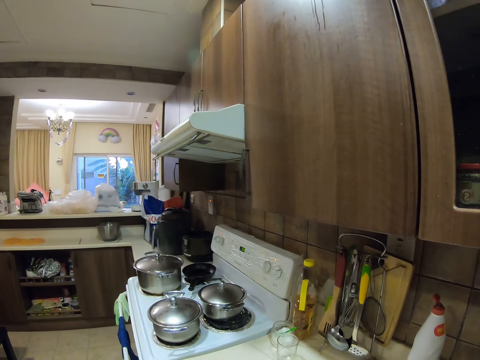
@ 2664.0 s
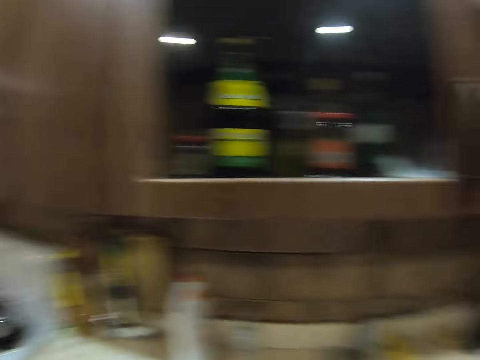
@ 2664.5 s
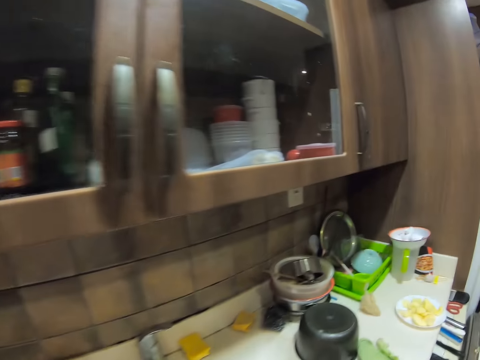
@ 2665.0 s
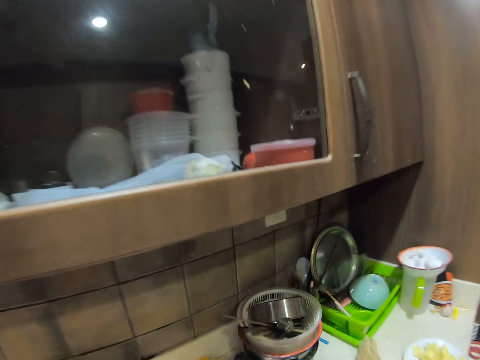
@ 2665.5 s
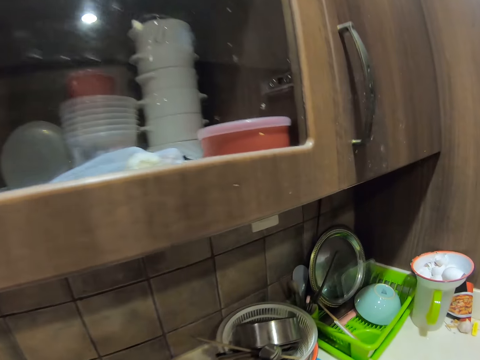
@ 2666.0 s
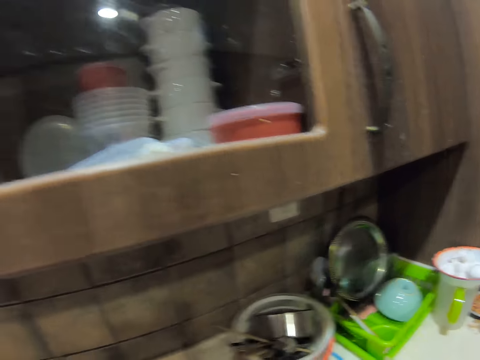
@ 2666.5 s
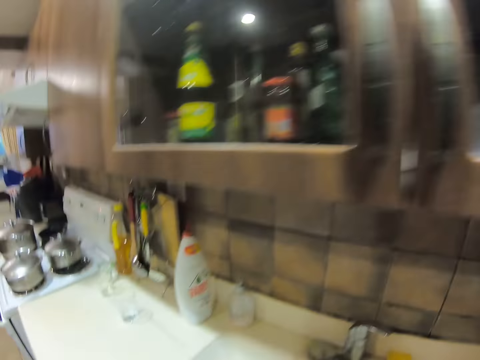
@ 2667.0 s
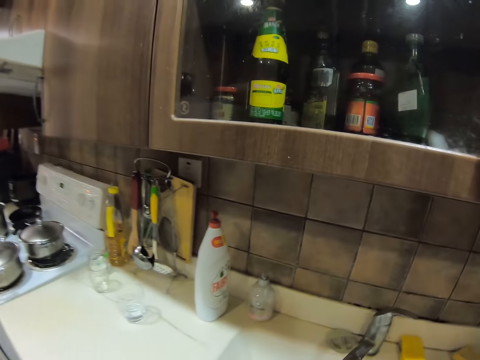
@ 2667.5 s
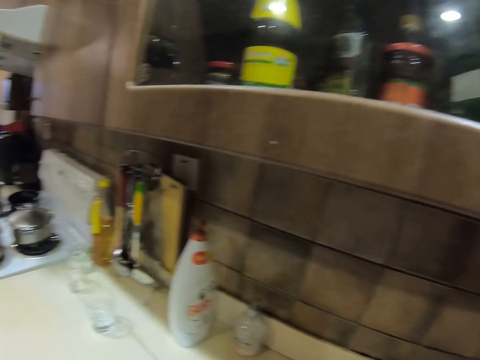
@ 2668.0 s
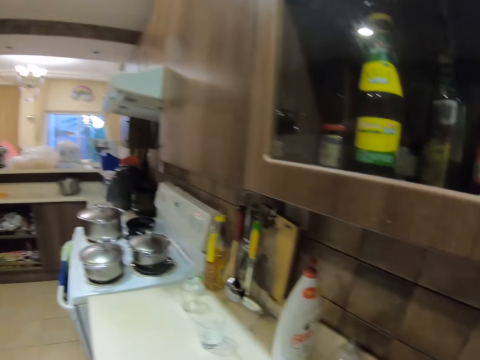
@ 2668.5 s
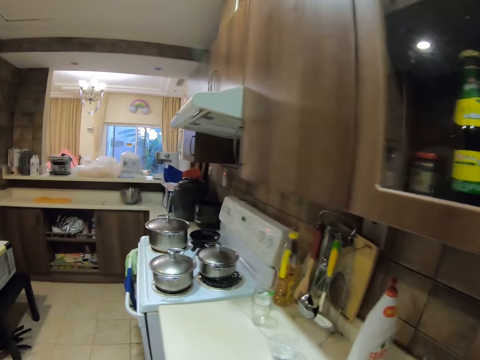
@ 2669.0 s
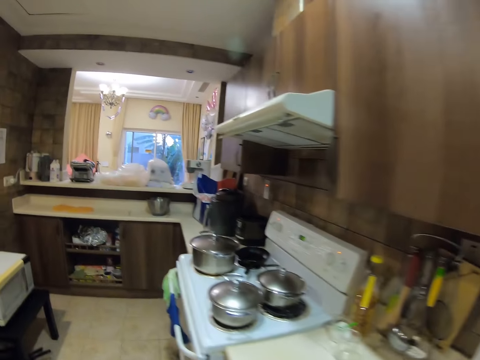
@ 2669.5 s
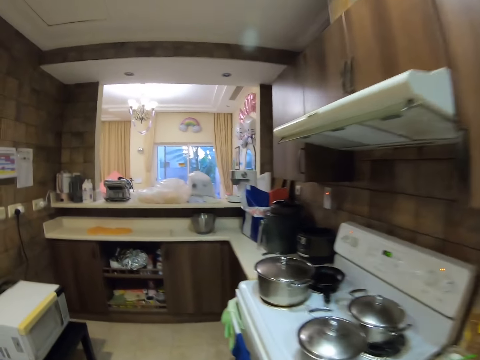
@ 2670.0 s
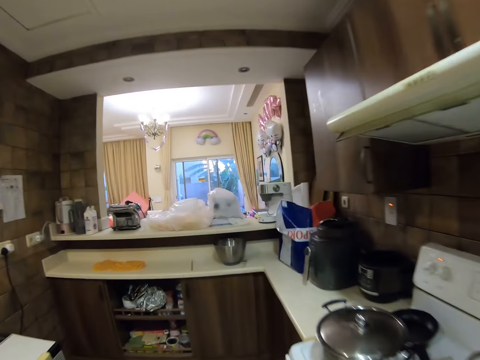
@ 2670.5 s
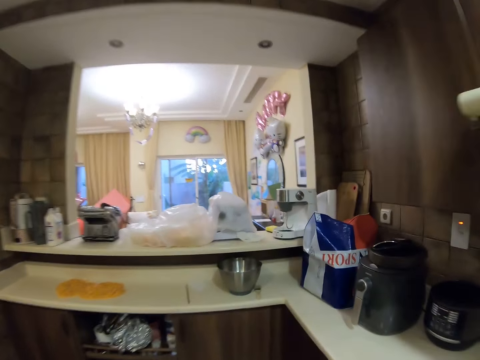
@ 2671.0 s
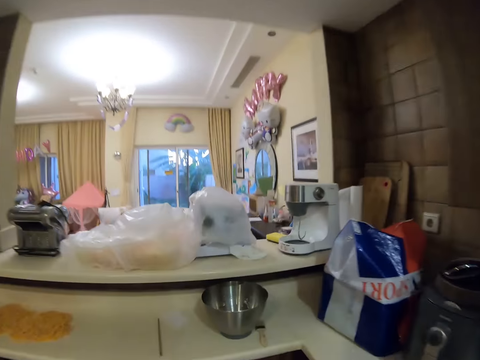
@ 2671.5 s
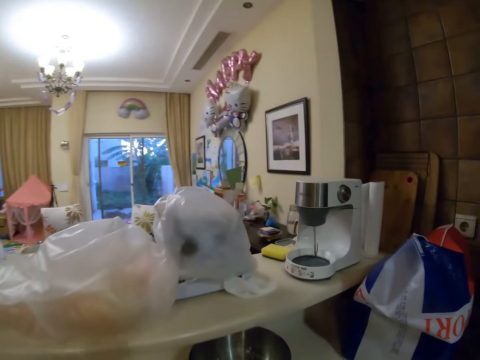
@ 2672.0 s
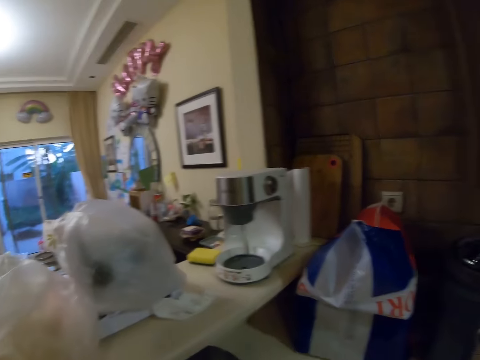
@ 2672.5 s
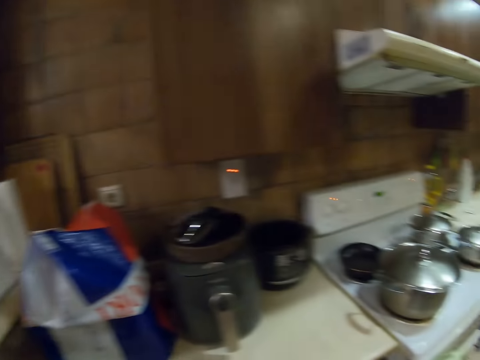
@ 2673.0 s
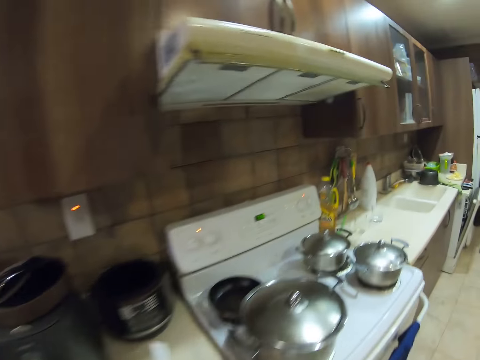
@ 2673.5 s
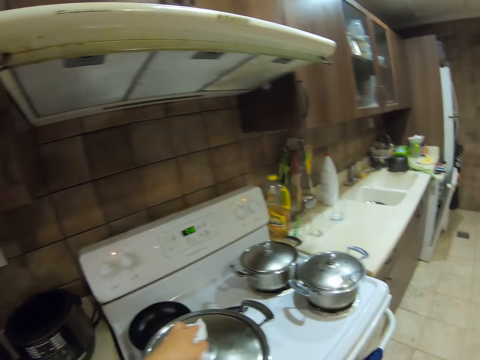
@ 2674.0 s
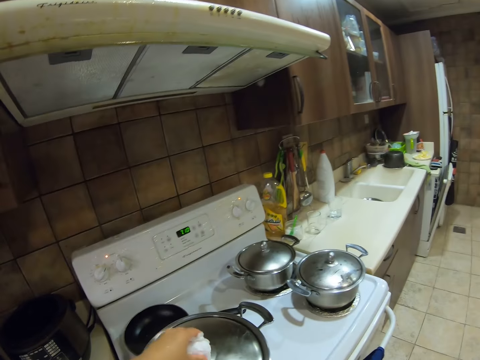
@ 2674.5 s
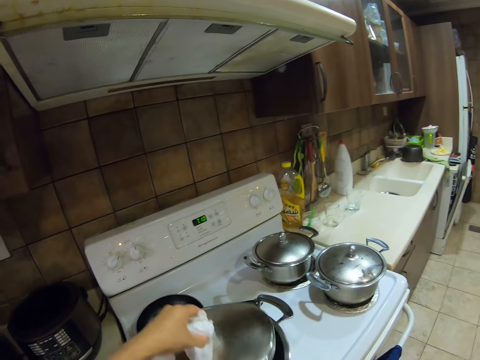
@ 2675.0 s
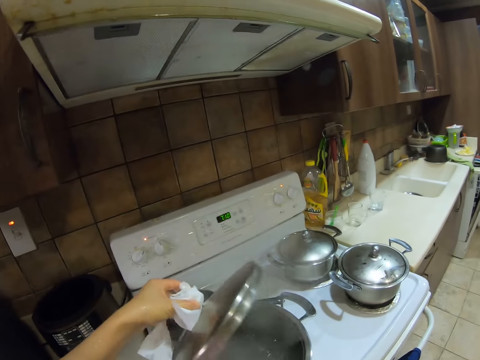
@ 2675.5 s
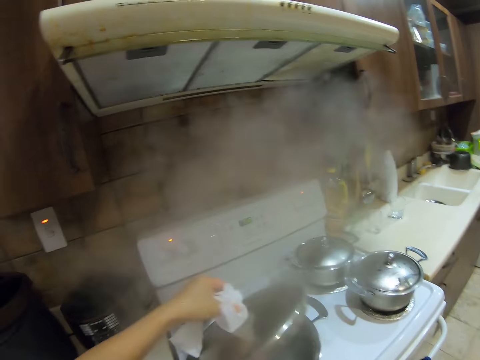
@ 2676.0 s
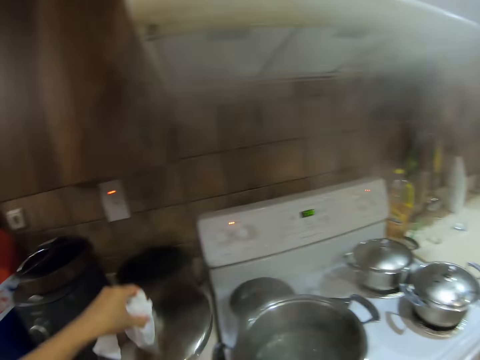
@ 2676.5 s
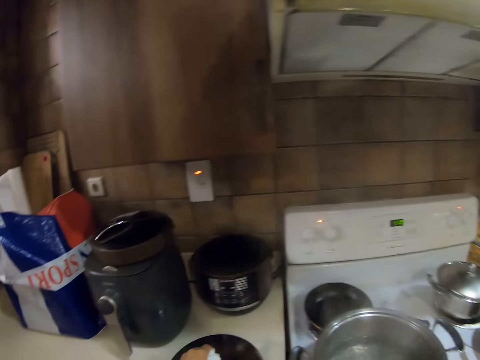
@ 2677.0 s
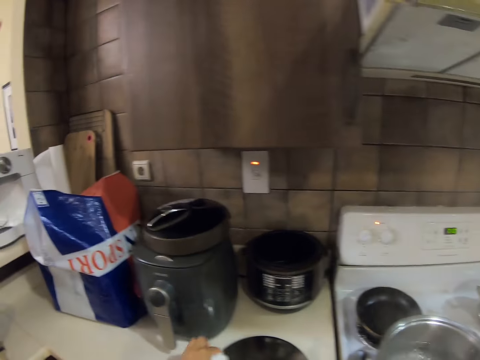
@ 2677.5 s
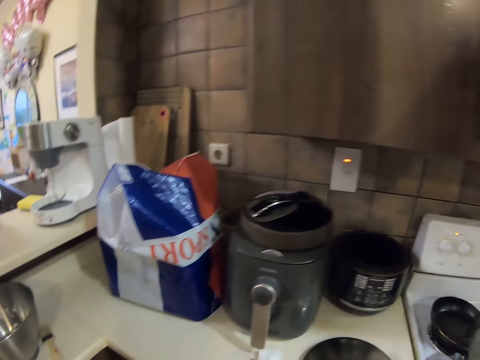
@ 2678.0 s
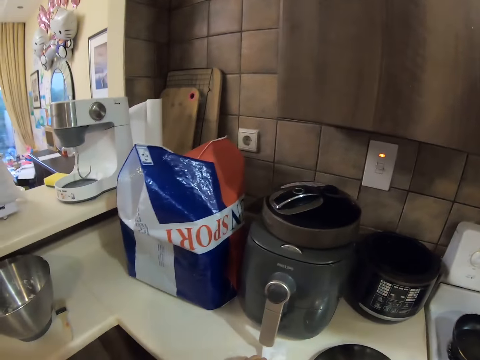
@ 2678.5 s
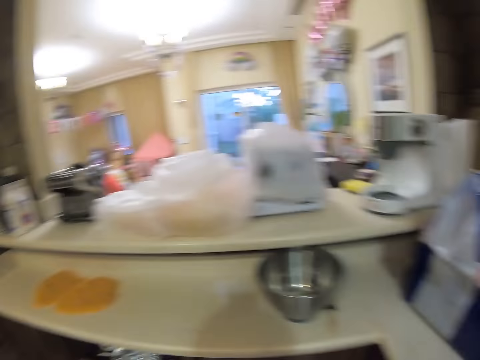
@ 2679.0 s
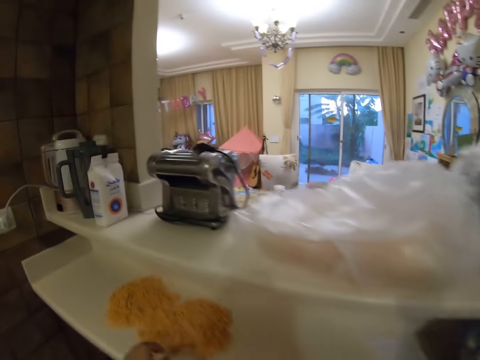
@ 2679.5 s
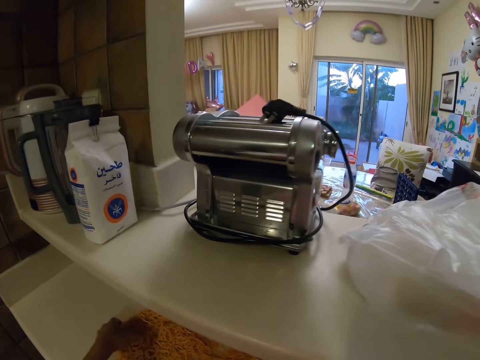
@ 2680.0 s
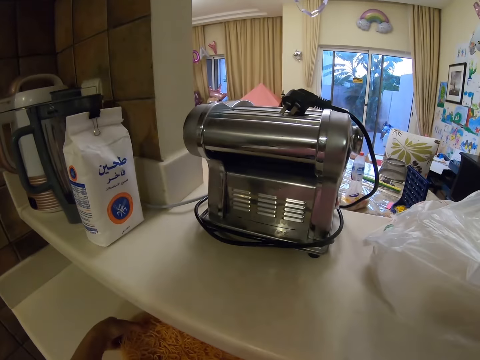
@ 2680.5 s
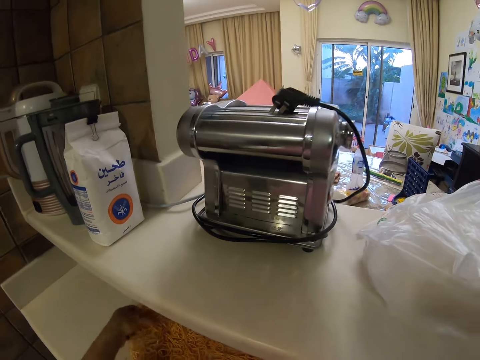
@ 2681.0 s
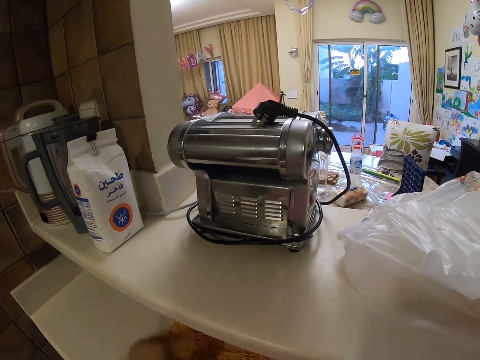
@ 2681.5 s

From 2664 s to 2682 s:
The camera wearer takes a chopstick from a basket on the counter with her left hand. She moves her hand. She walks. She takes a paper towel from a shelf with her left hand. She opens the big pot lid on the cooker with the paper towel in her left hand. She moves her hand forward. She drops the big pot lid on the counter with her left hand. She moves the lid. She drops the paper towel on the counter with her left hand. She looks around. She packs some spaghetti from the shelf with her hands. She moves her hand and touches the spaghetti.

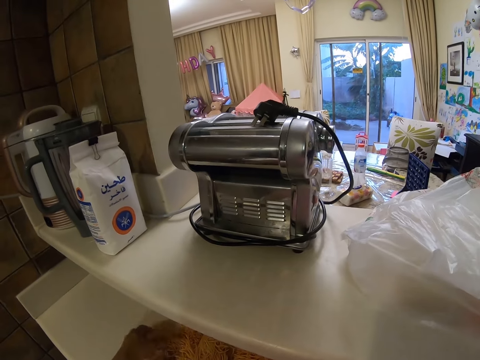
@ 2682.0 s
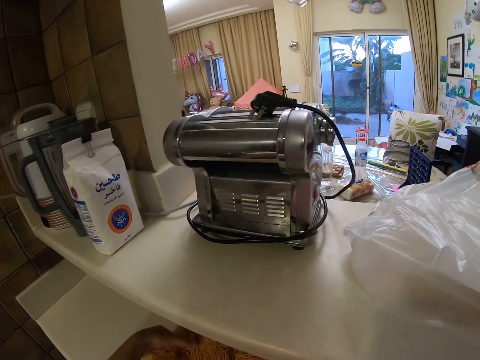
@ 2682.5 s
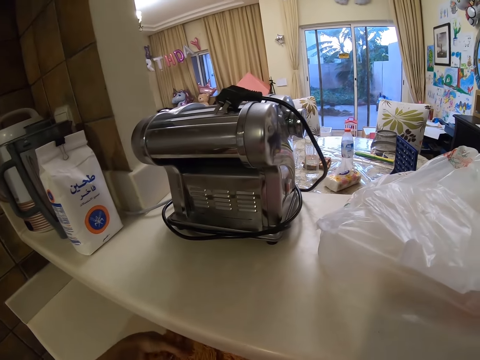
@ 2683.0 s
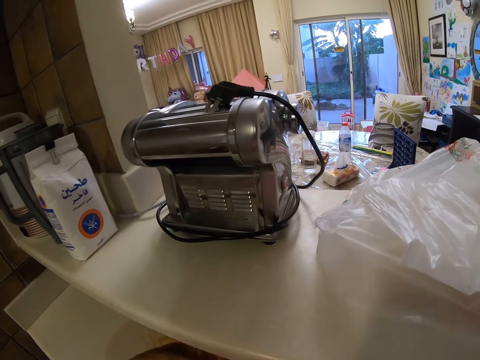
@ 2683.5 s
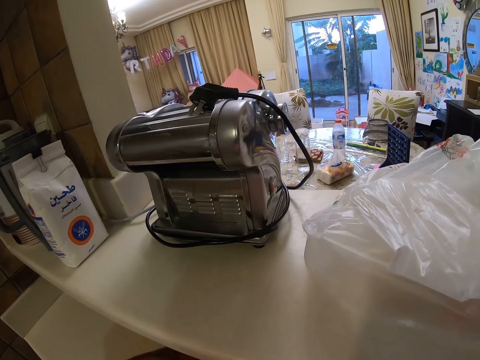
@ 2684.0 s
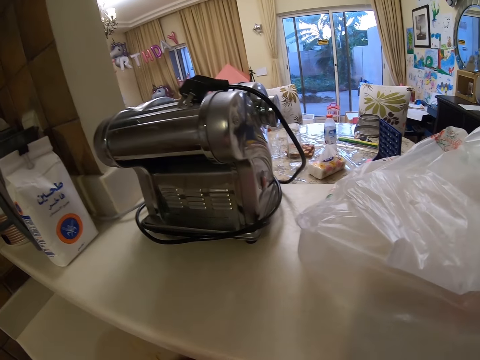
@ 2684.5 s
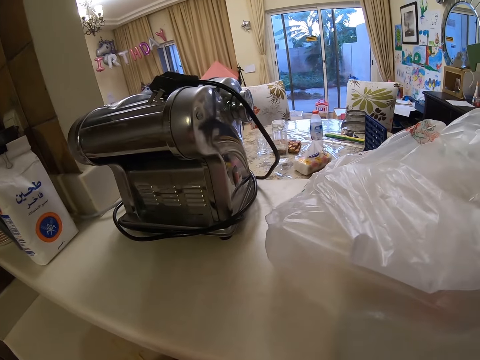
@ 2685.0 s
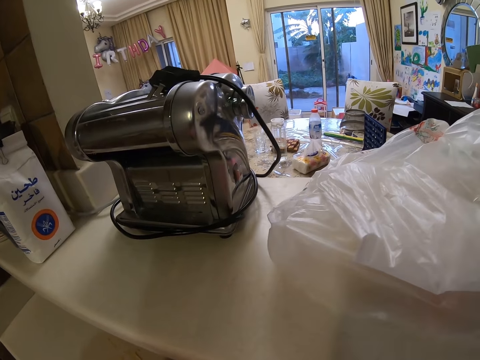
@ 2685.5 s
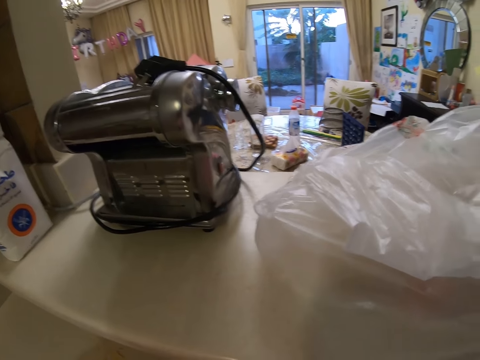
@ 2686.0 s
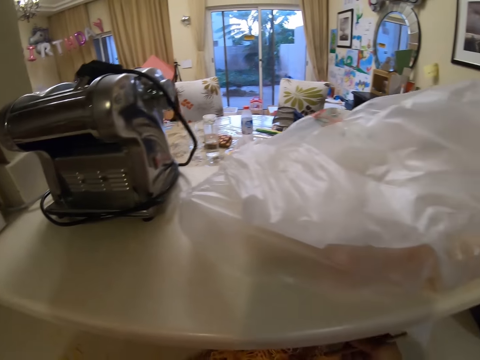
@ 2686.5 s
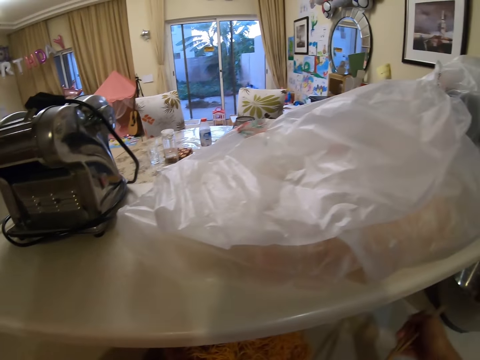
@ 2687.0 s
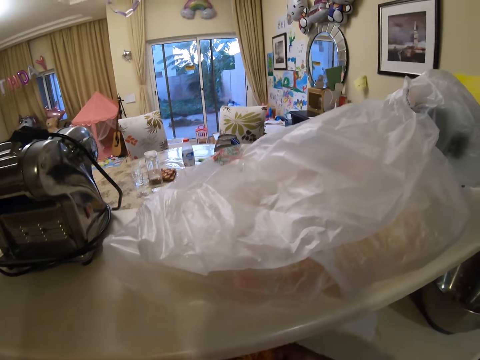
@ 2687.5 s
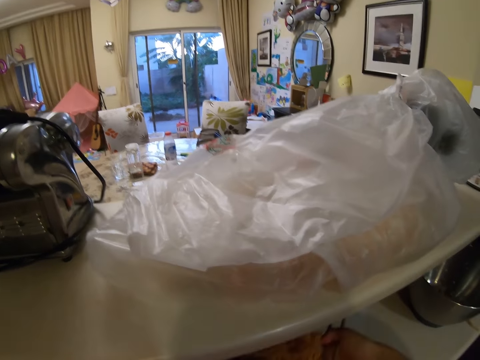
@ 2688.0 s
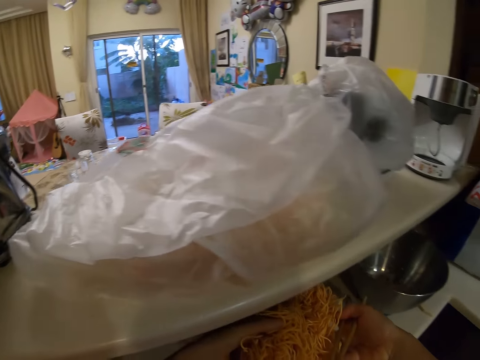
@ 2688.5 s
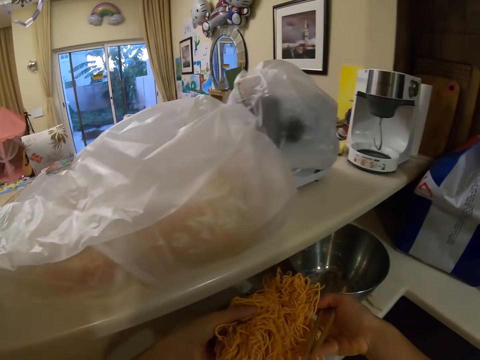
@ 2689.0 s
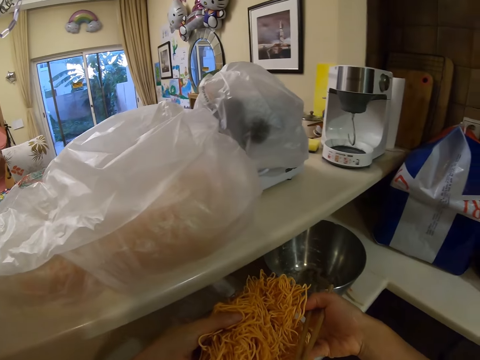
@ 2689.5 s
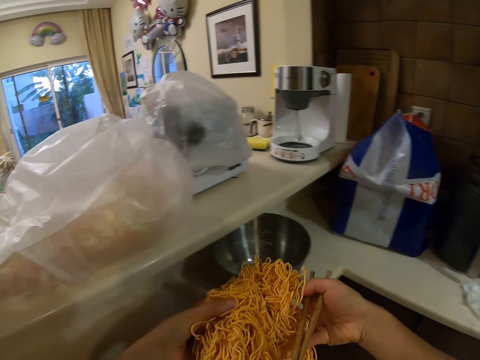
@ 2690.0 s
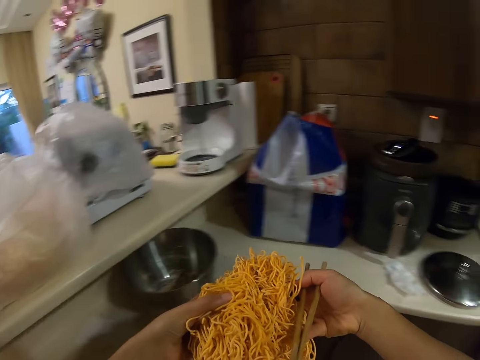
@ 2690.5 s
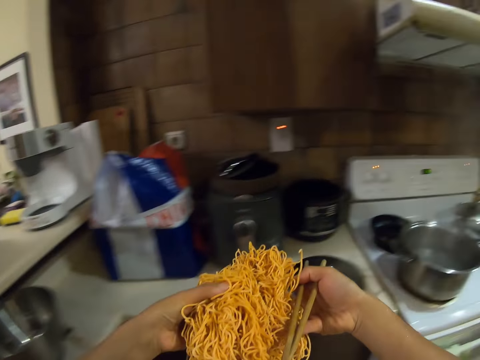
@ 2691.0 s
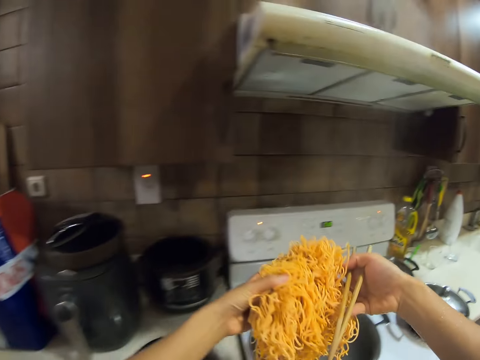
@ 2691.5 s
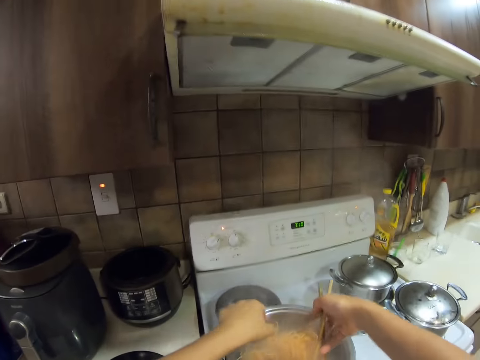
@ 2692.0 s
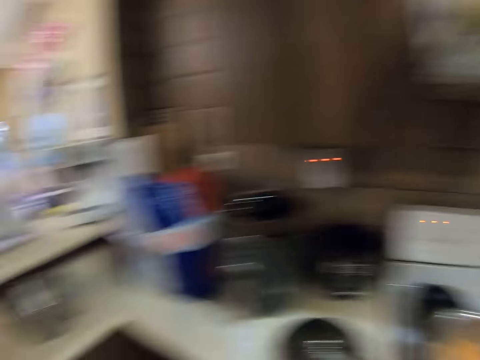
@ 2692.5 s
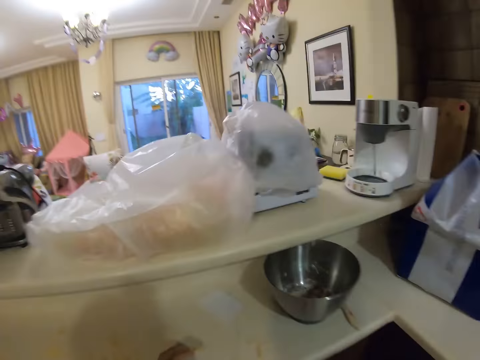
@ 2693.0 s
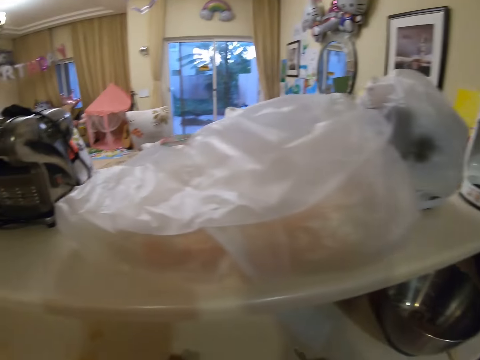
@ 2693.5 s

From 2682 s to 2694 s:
The camera wearer lifts up the spaghetti. She moves her hand. She moves the spaghetti up. She drops the spaghetti into the big pot with her hands. She moves. She packs some spaghetti from the shelf with her hands.
